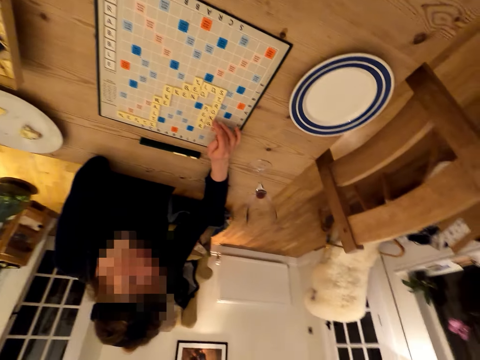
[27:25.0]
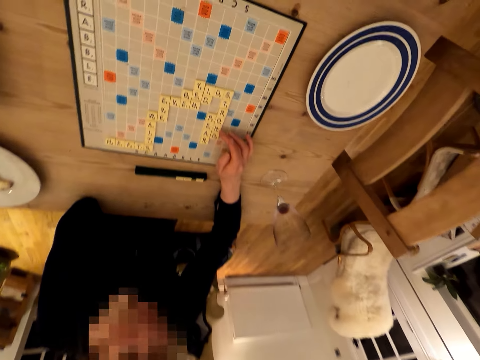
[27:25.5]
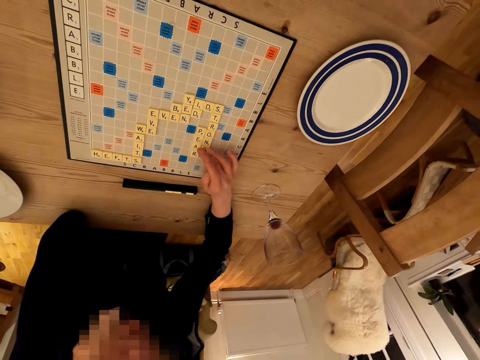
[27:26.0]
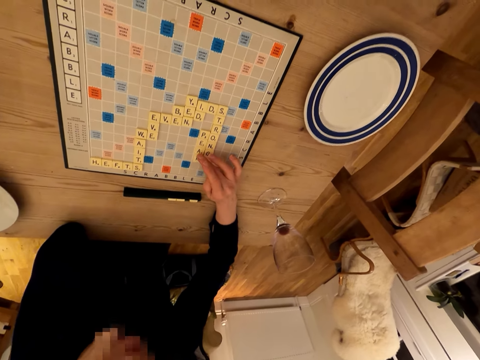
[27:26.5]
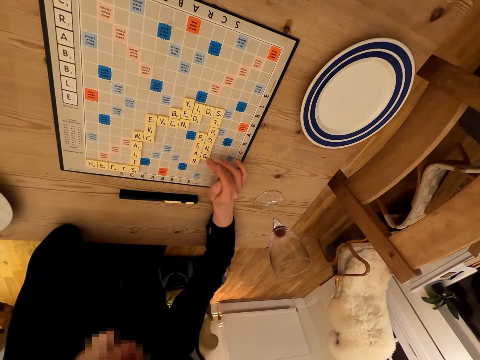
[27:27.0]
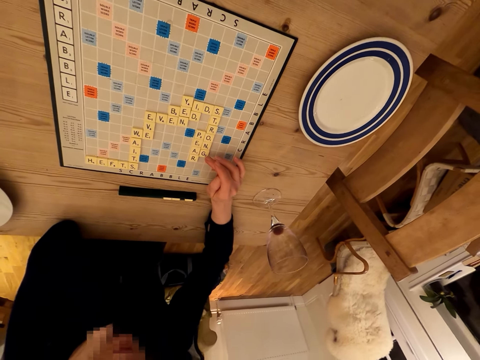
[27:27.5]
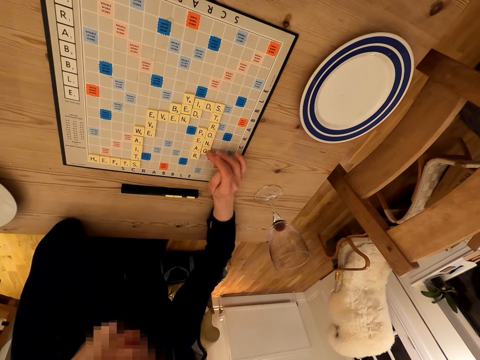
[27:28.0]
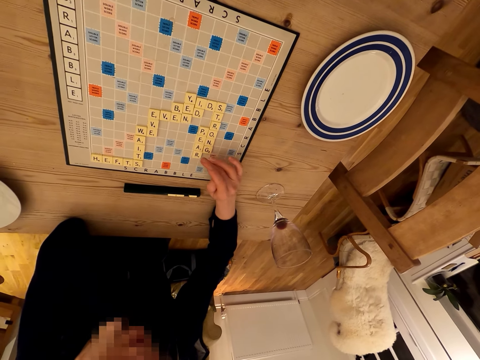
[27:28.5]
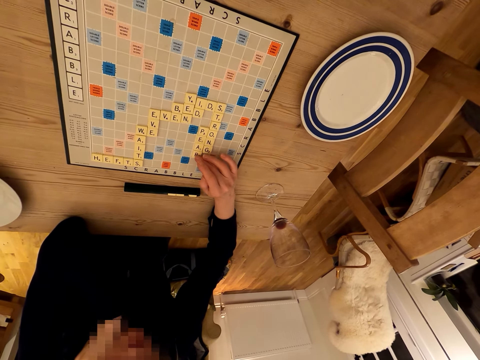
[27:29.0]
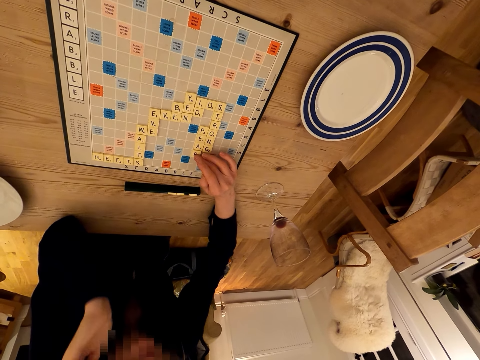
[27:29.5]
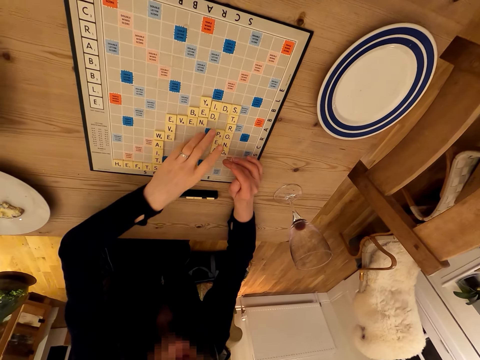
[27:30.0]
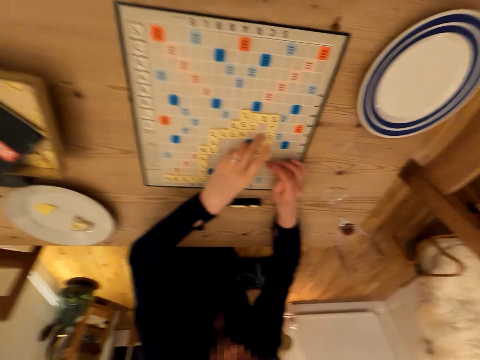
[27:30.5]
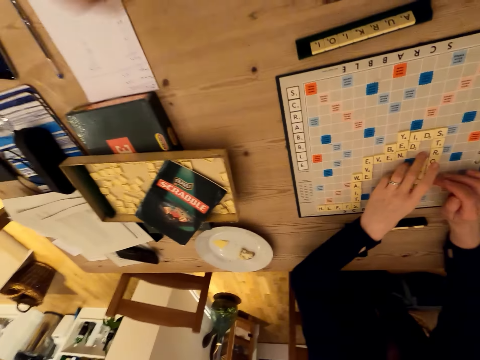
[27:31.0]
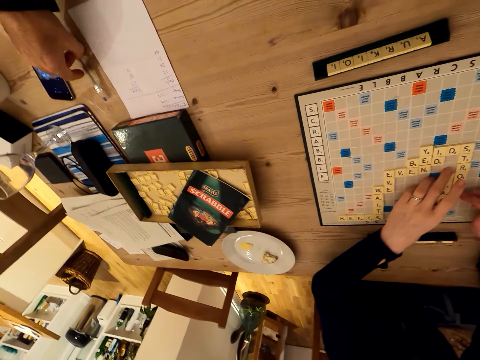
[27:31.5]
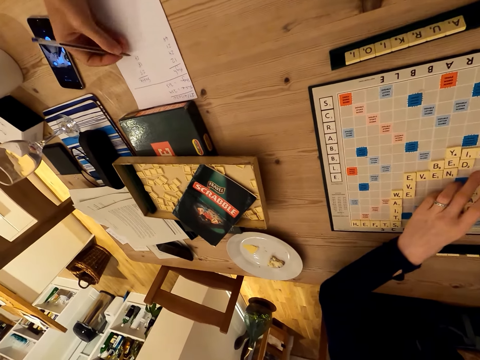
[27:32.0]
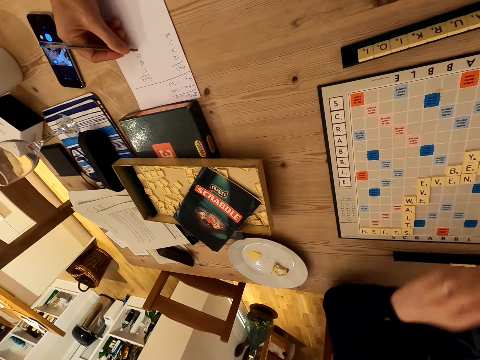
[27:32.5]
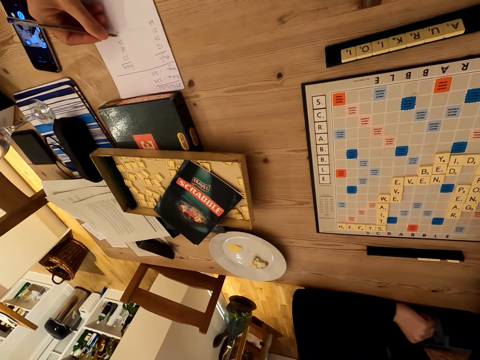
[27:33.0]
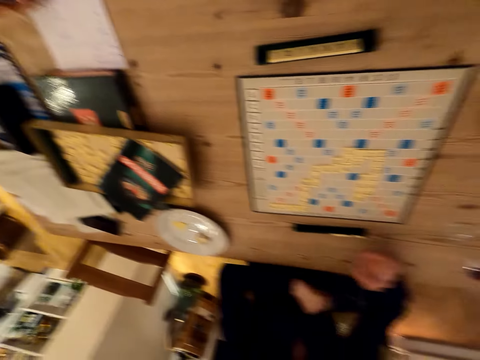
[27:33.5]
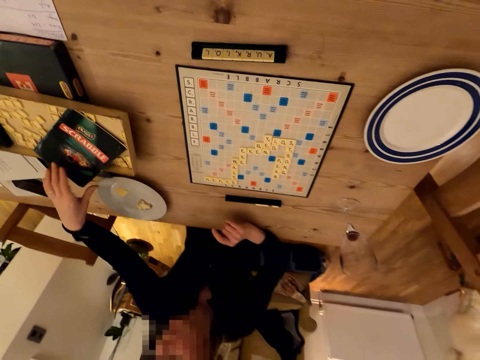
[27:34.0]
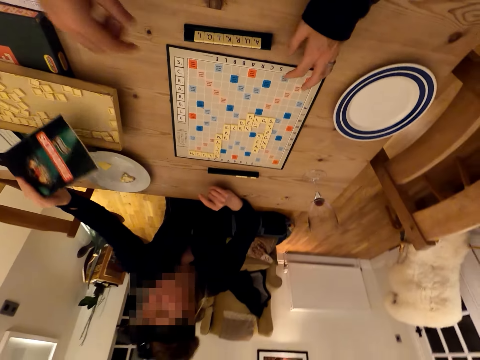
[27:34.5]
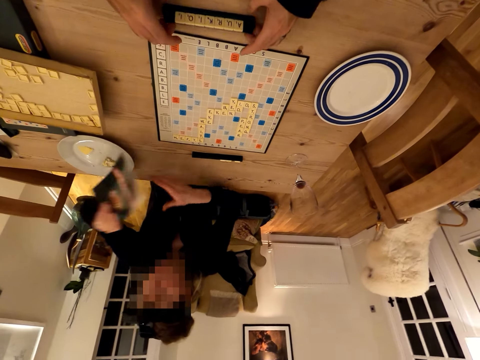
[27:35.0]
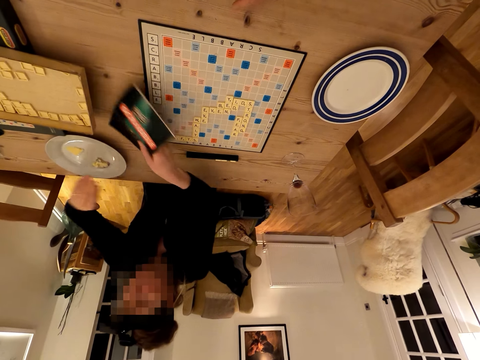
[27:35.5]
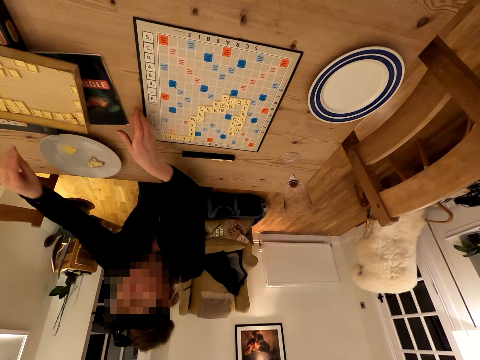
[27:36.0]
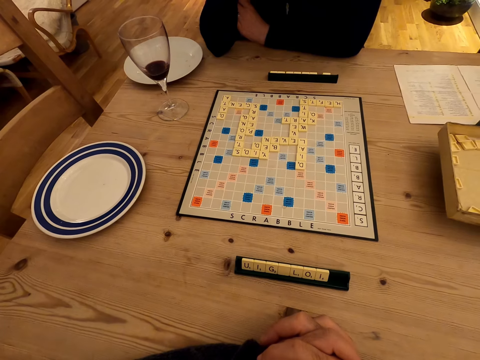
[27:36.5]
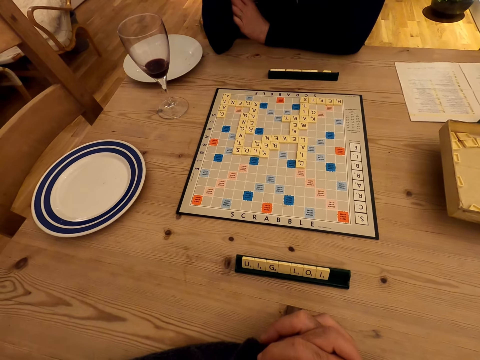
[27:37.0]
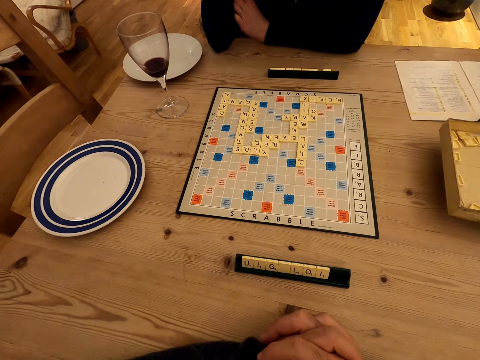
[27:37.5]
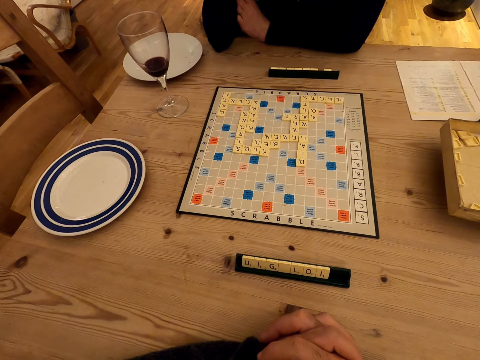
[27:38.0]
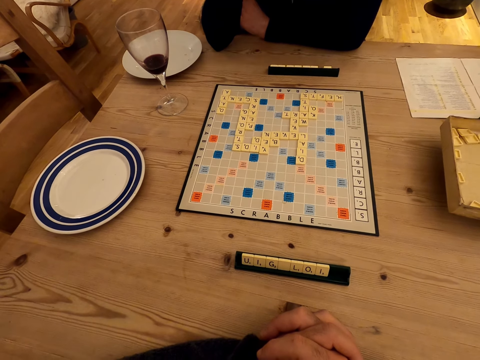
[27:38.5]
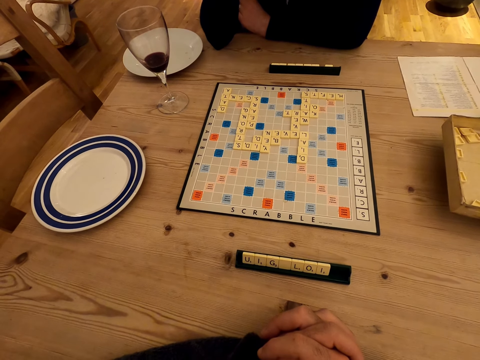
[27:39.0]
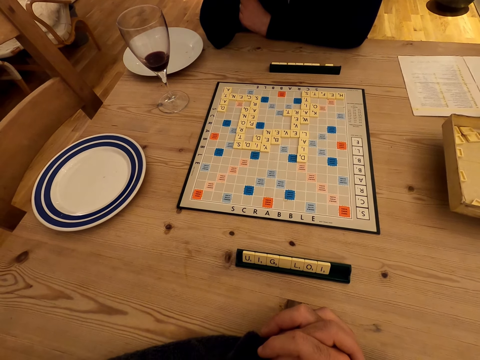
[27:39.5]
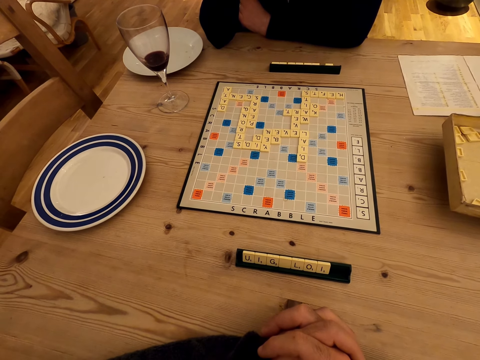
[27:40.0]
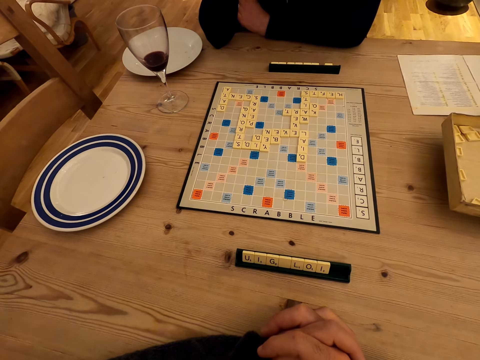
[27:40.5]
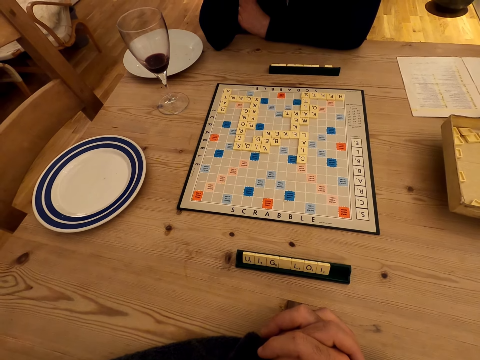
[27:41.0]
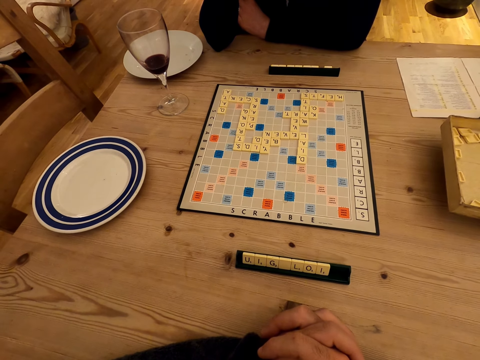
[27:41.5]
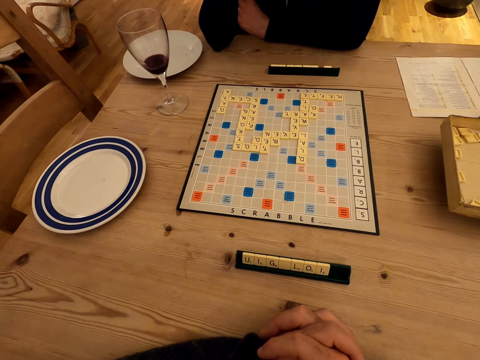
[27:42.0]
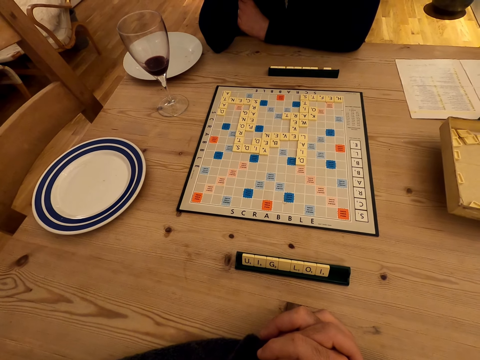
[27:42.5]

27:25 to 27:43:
The camera wearer looks around. A woman counts Scrabble letters. The woman holds the Scrabble letters. The camera wearer picks a pen from the table. They write on a paper with the pen. They look around. The woman picks a book. The camera wearer moves letters on the table. They pick Scrabble letters. The woman puts down the book. The camera wearer stares at the Scrabble board. They look around.

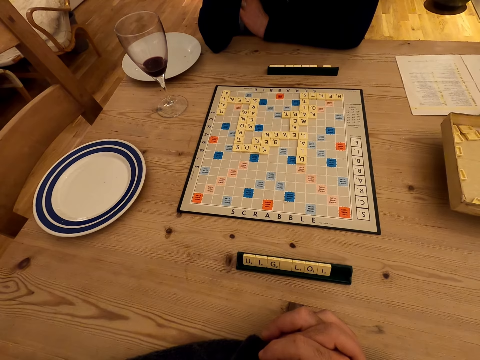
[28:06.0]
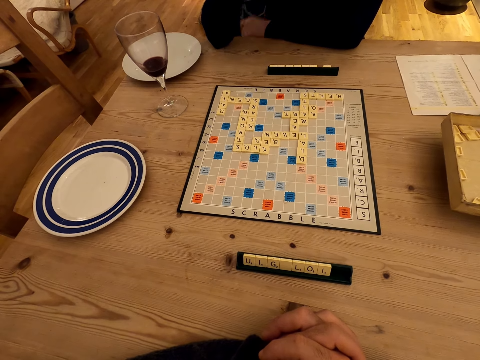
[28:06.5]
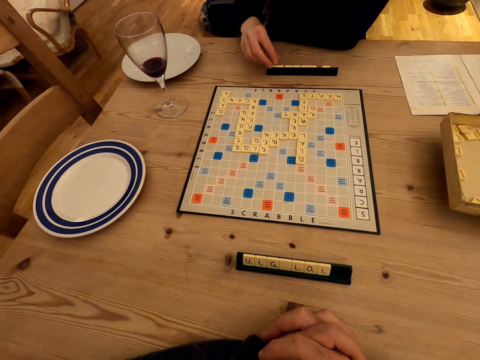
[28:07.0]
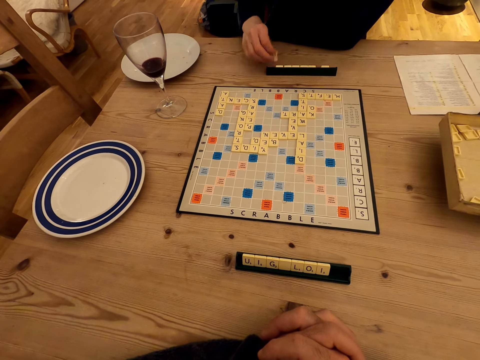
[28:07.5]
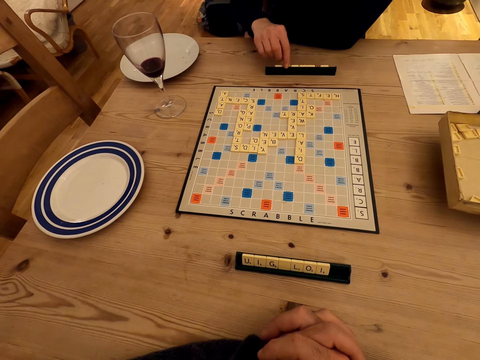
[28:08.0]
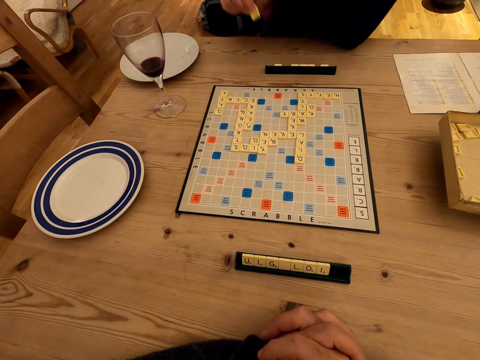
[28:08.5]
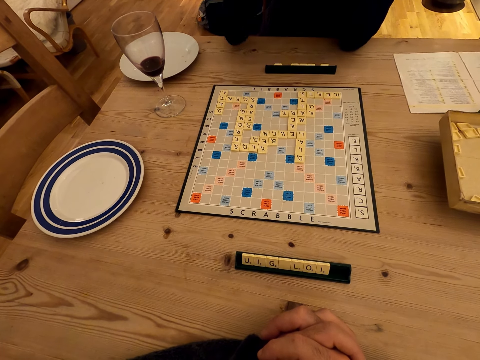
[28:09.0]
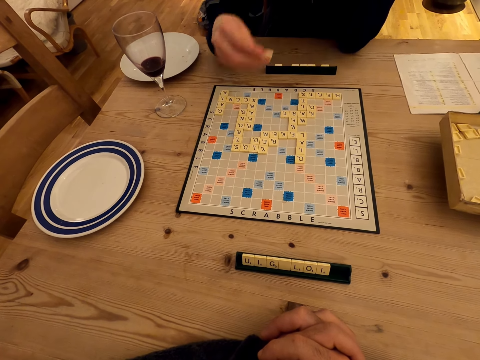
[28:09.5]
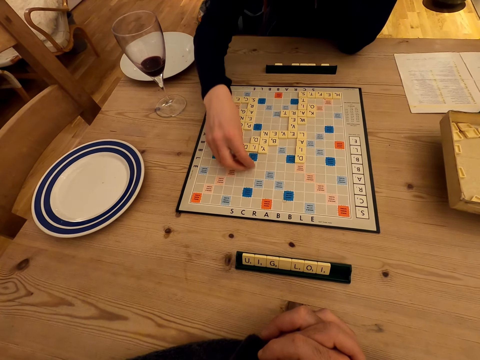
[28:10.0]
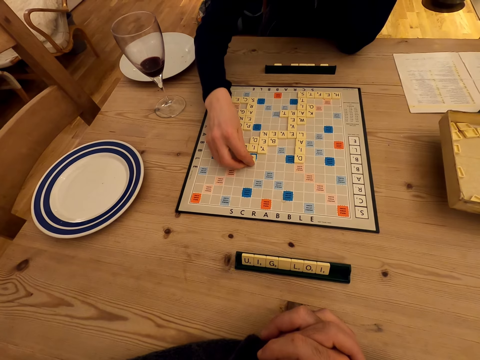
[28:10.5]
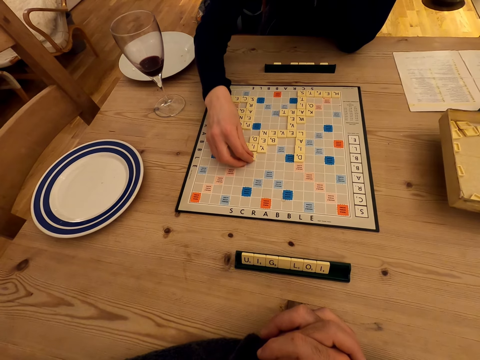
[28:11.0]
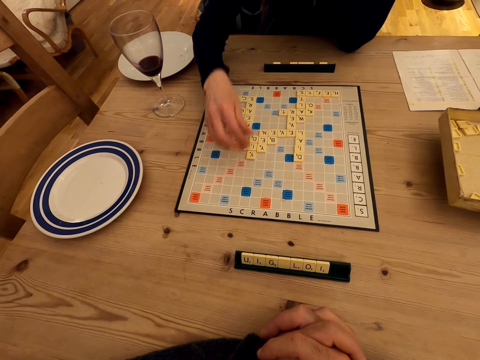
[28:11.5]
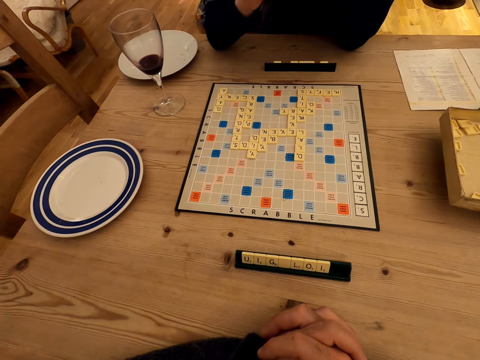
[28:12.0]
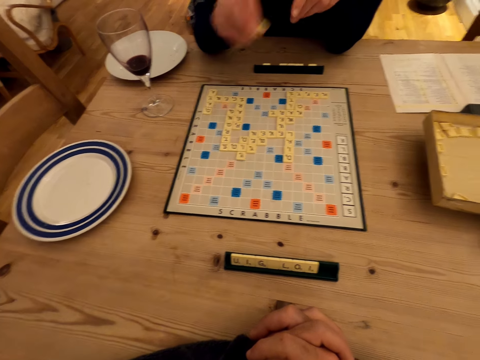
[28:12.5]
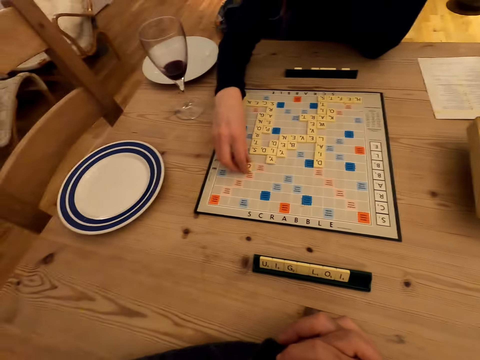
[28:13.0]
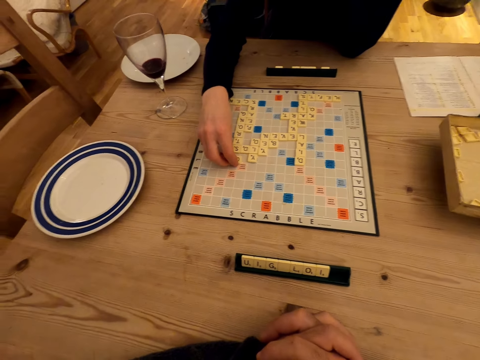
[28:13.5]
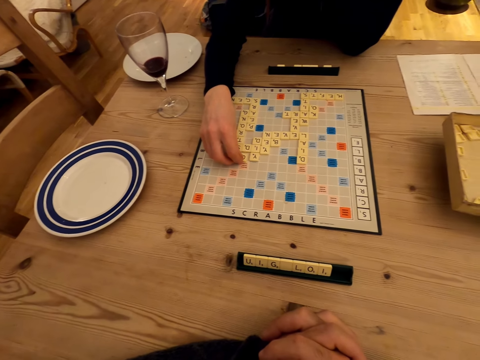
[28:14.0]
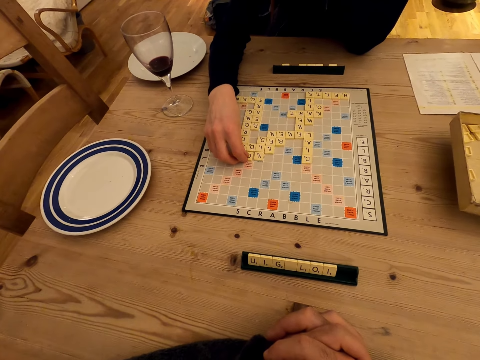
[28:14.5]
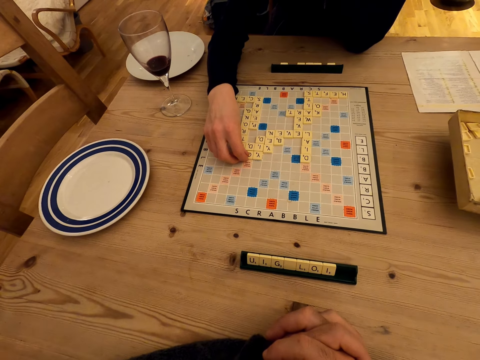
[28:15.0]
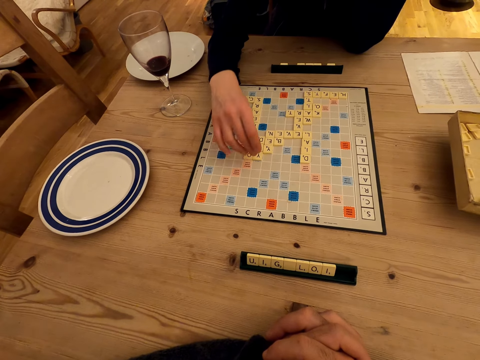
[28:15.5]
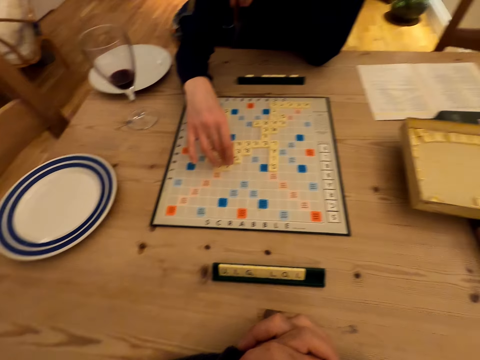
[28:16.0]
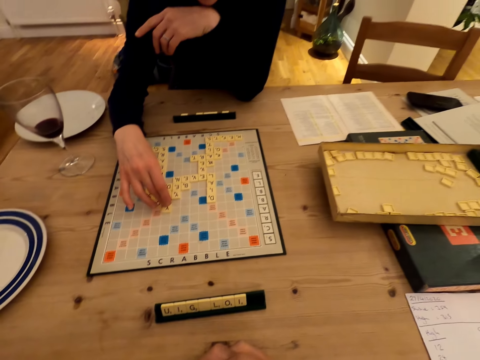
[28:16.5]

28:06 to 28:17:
The camera wearer picks Scrabble letters from the rack. They put down a Scrabble letter. They play a game. They take a Scrabble letter. They put down the Scrabble letter.
